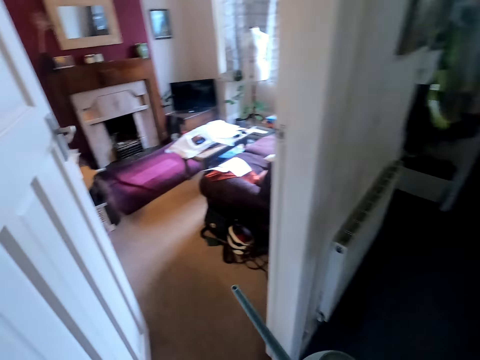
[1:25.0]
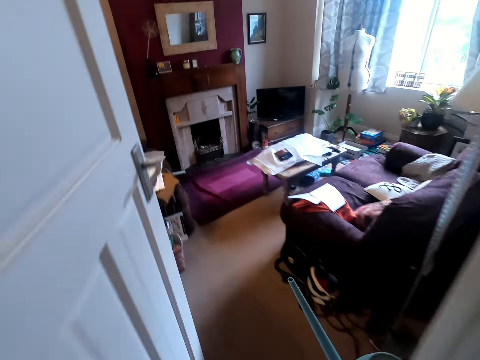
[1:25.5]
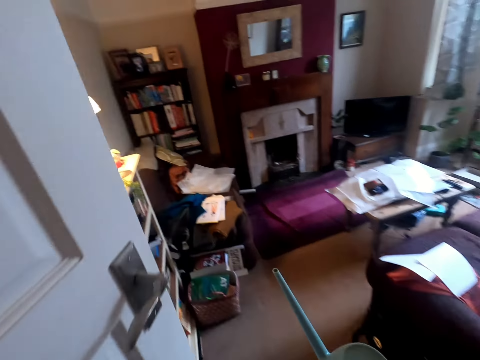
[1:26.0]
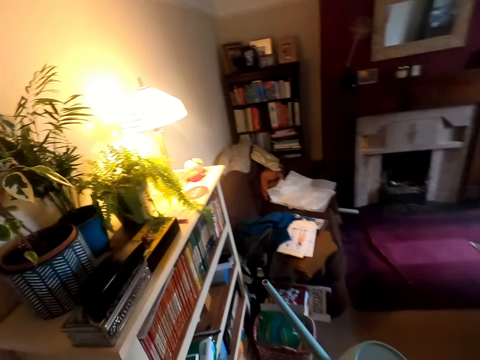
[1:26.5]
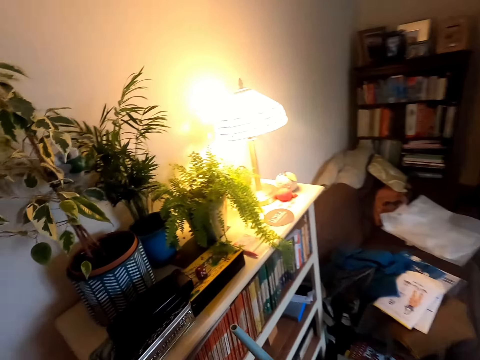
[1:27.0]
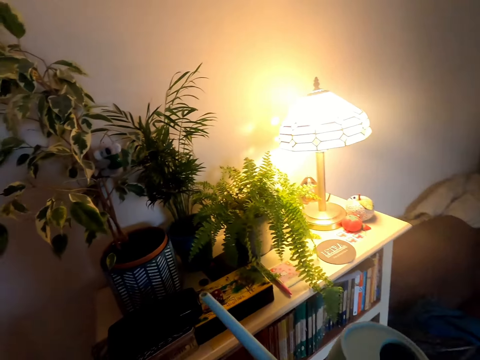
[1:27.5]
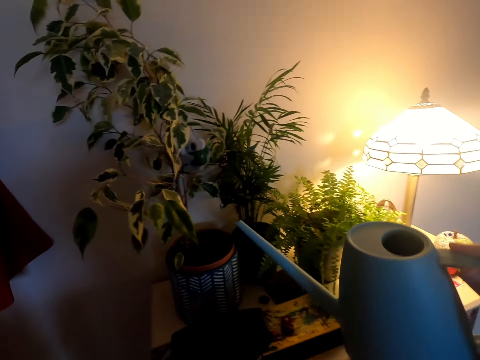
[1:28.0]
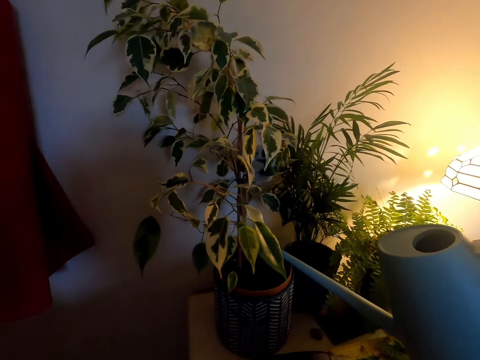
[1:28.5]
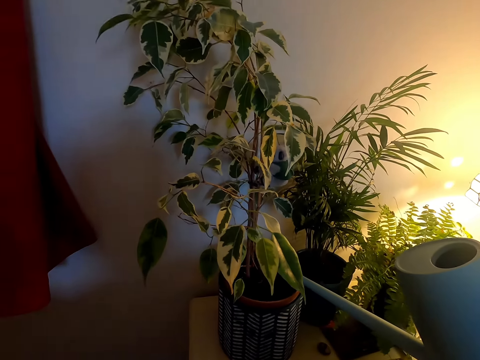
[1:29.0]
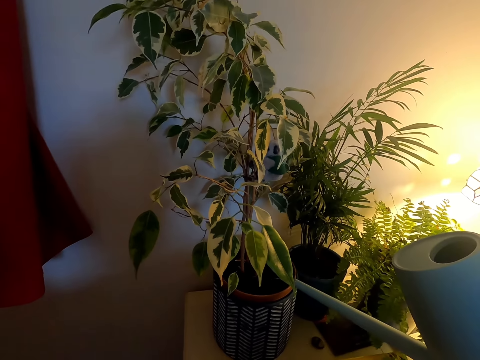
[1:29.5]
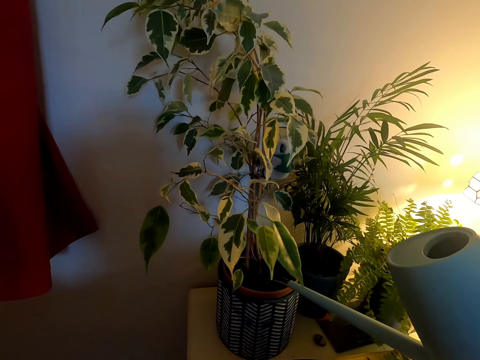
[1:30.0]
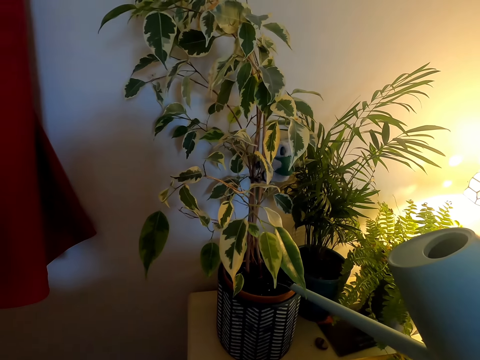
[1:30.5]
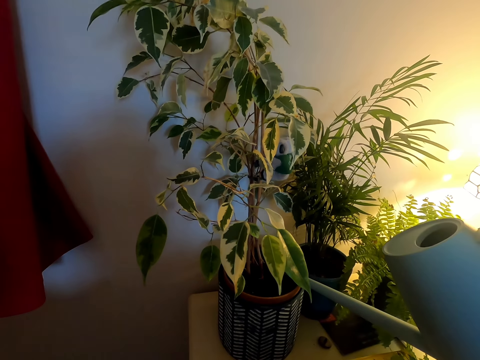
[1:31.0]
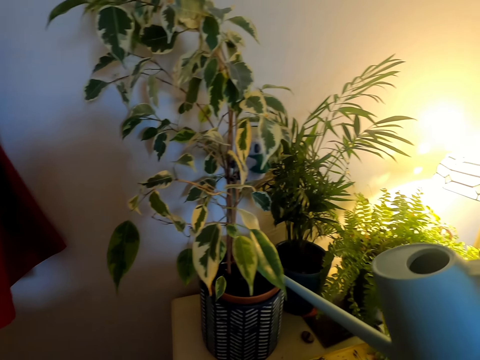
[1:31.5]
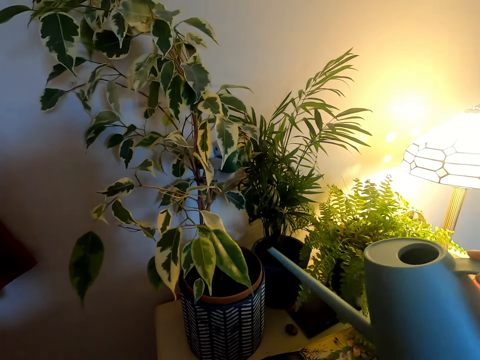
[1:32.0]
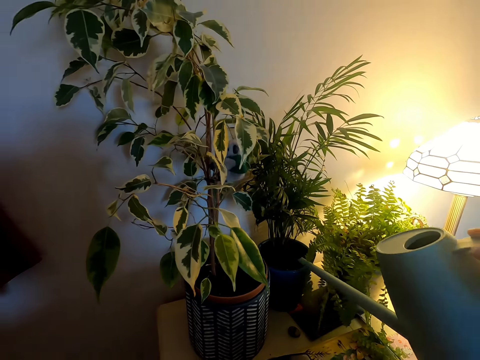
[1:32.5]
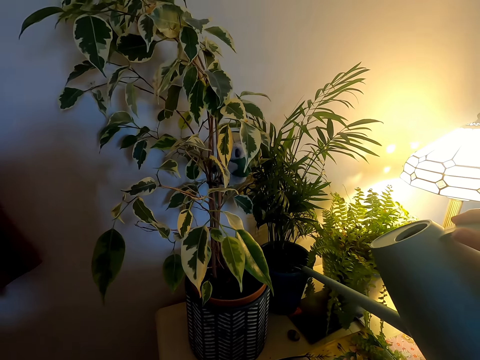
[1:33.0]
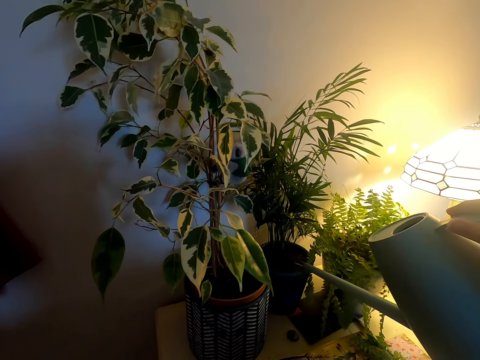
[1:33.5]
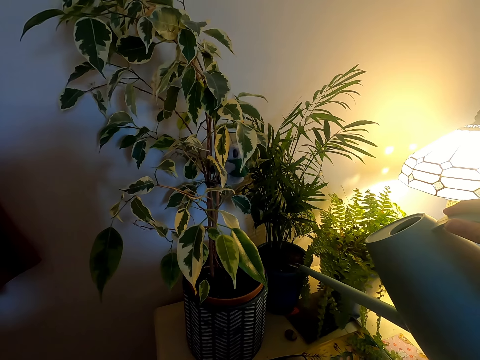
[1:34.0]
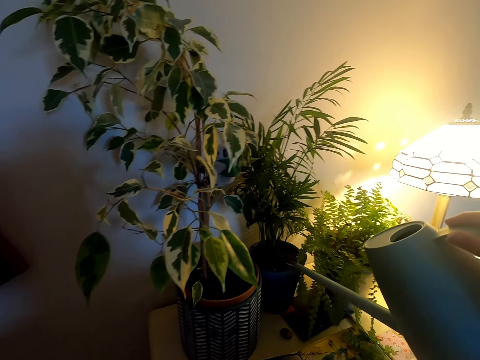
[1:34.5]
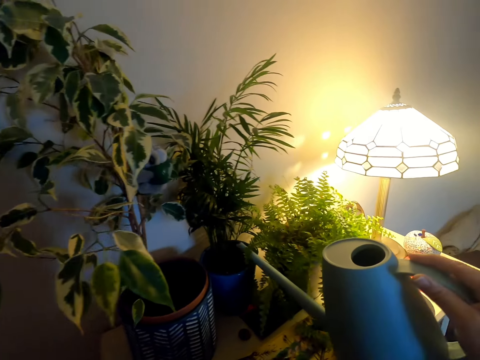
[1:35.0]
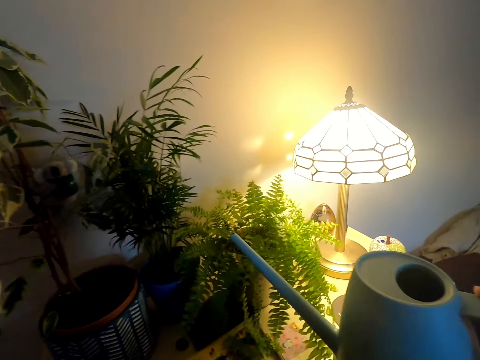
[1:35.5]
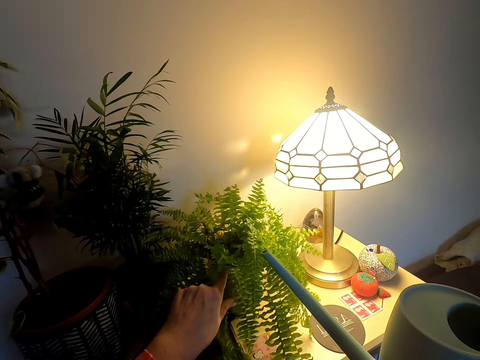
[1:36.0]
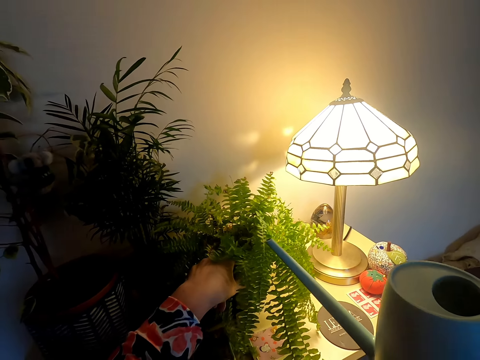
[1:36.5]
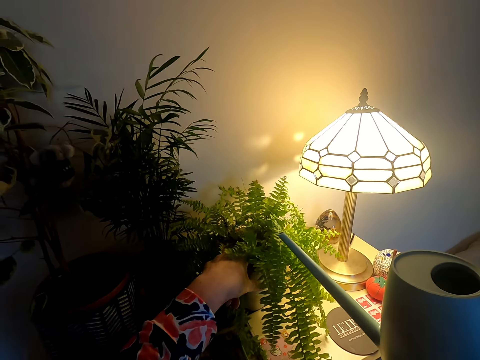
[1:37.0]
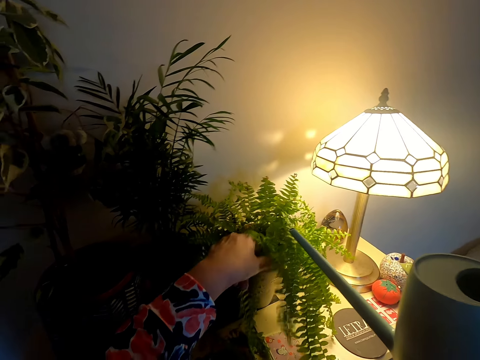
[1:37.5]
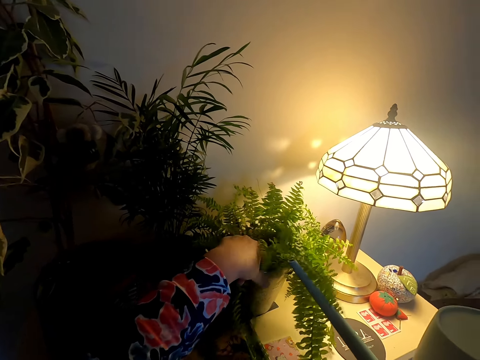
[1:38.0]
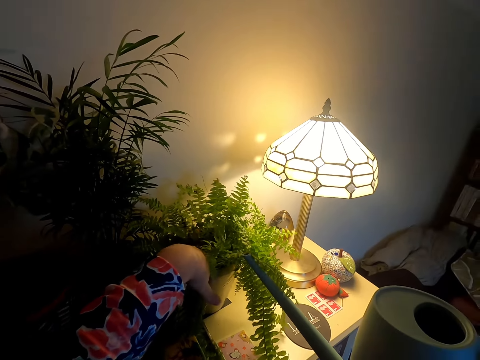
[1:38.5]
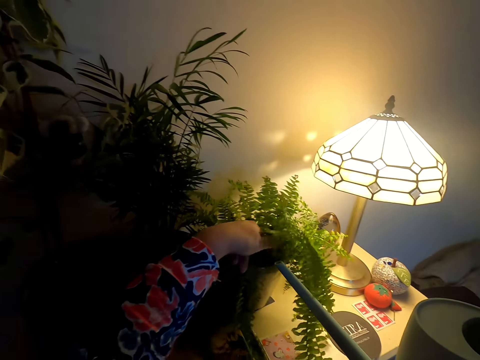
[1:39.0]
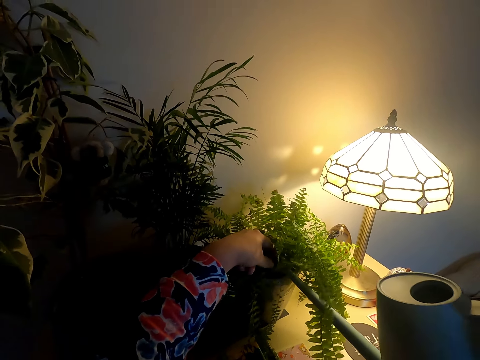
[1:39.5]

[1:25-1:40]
The camera wearer waters the plants at the house.

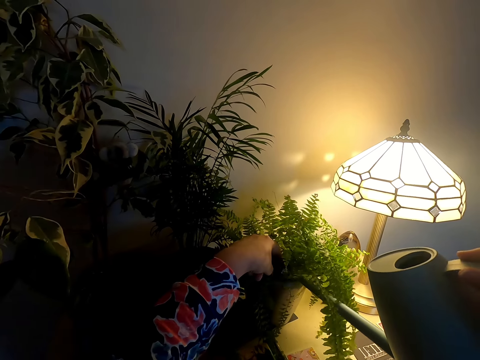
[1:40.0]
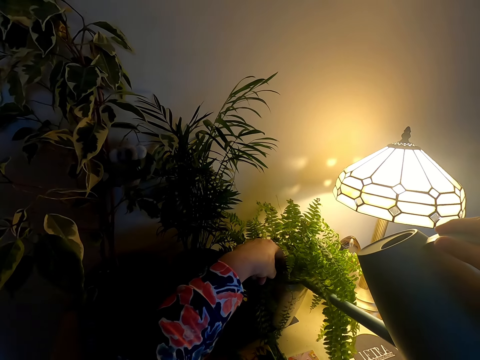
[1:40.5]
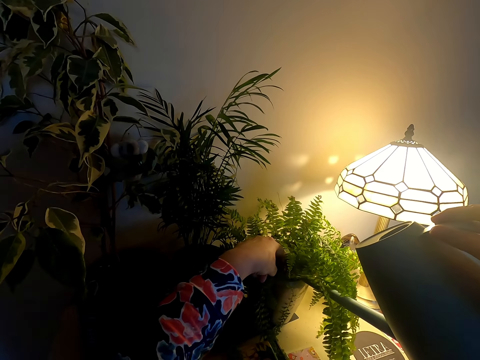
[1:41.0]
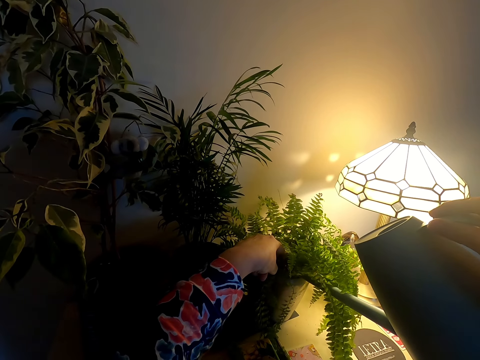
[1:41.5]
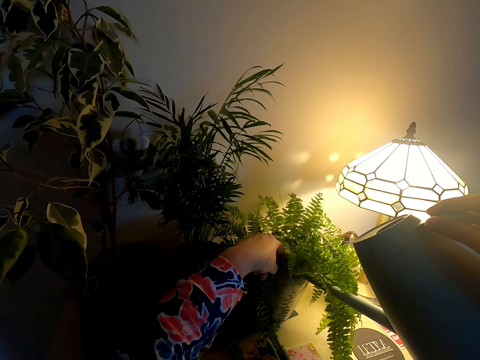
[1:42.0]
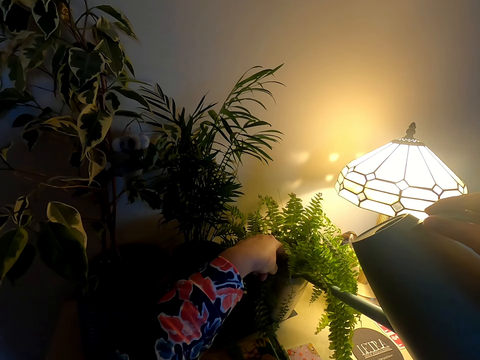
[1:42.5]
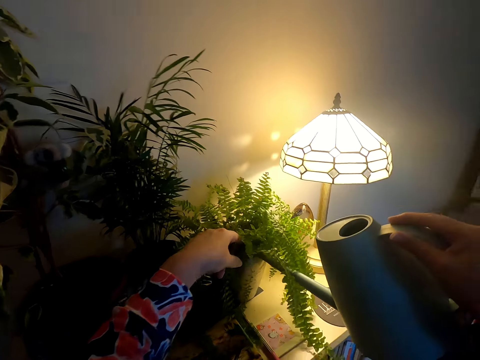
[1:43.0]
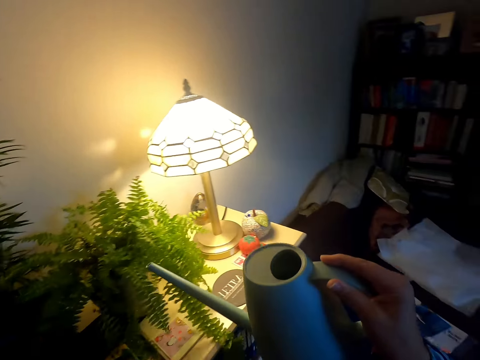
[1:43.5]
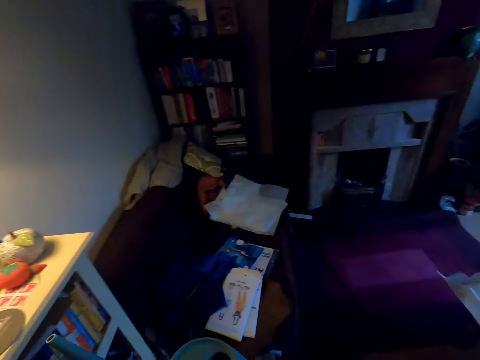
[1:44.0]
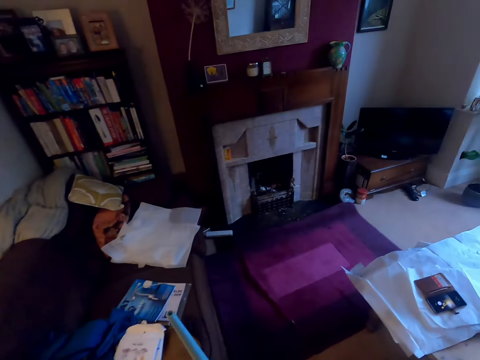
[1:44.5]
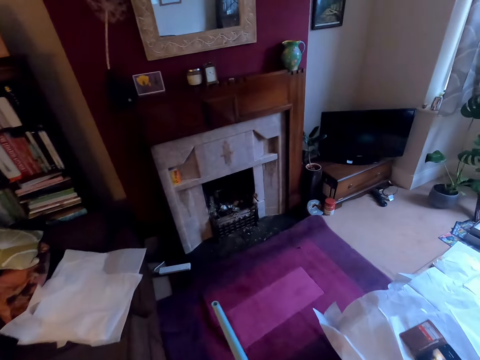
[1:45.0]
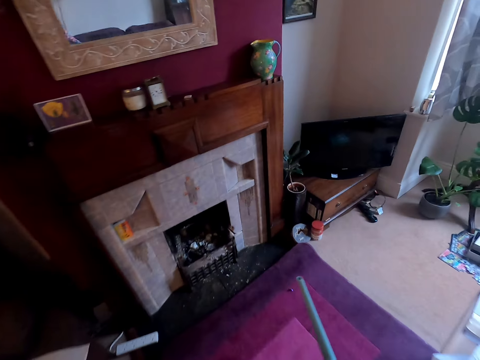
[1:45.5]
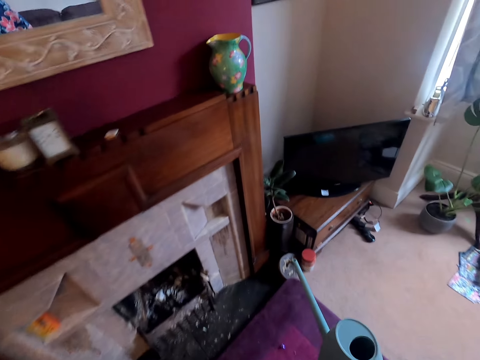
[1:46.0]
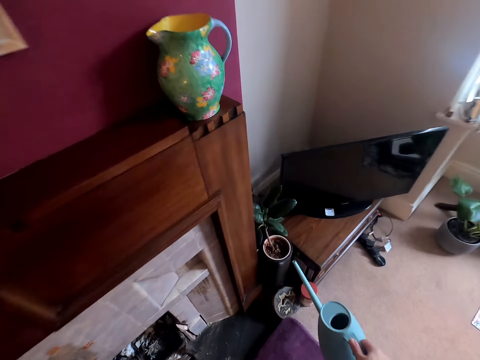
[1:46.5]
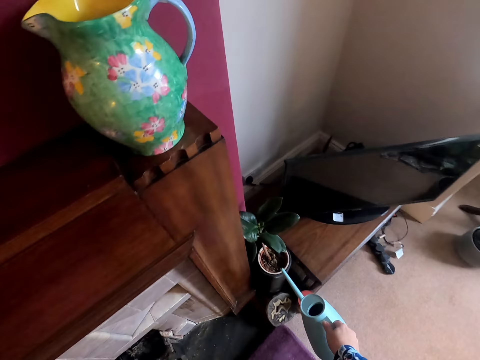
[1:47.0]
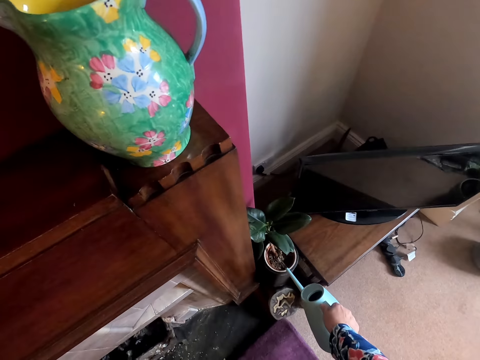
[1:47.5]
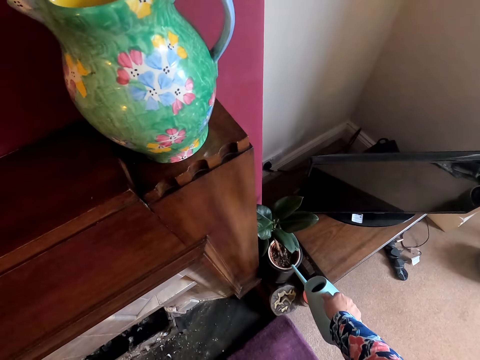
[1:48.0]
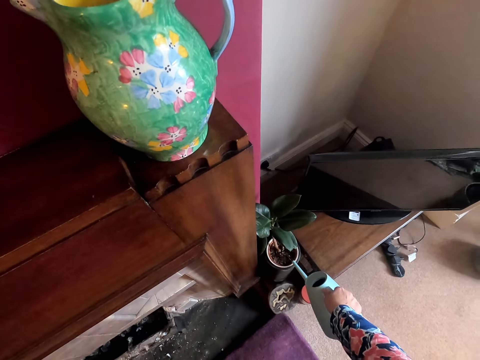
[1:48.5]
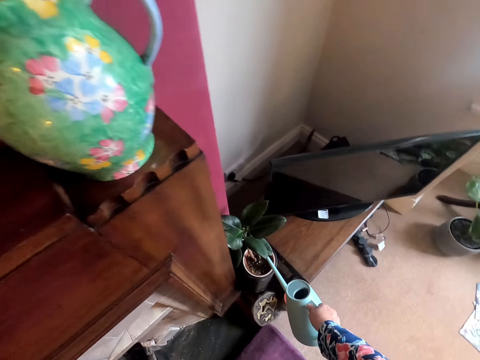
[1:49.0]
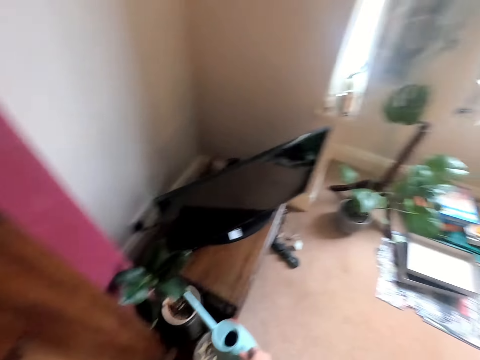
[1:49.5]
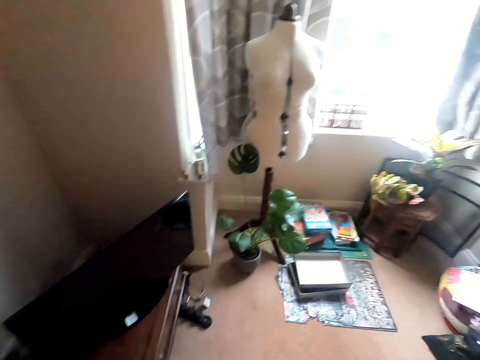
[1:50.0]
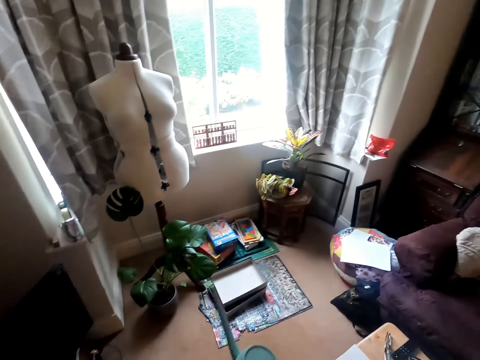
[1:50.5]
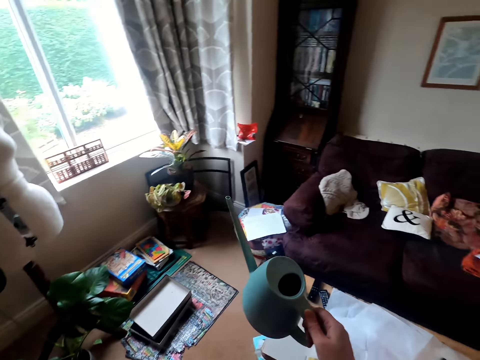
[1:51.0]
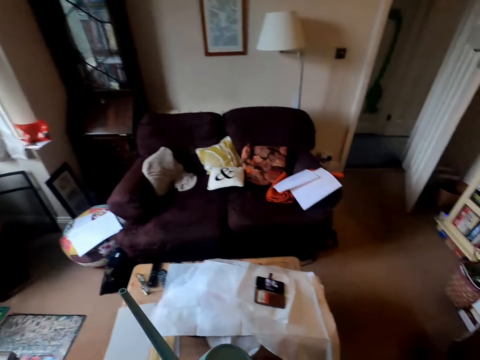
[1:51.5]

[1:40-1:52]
The camera wearer walks away. They water the plants.
